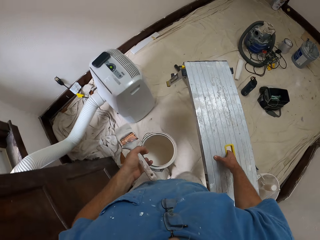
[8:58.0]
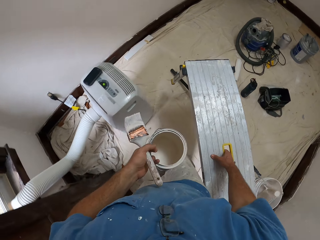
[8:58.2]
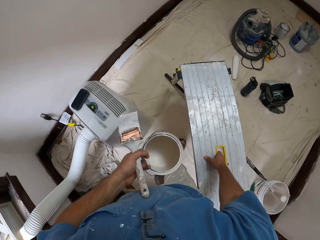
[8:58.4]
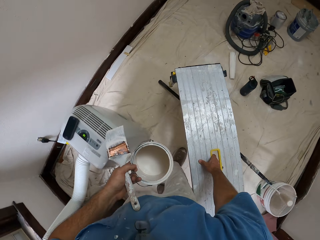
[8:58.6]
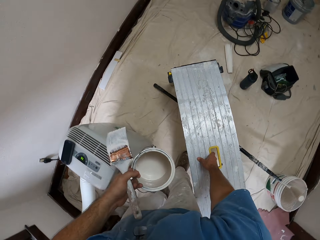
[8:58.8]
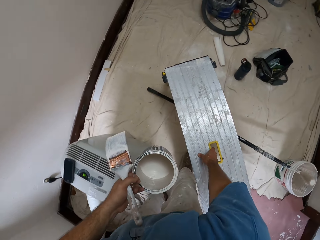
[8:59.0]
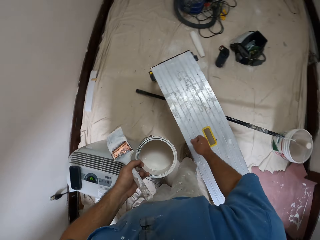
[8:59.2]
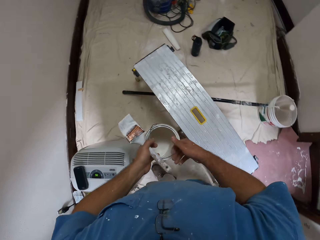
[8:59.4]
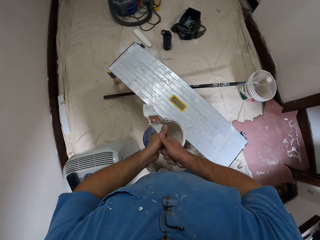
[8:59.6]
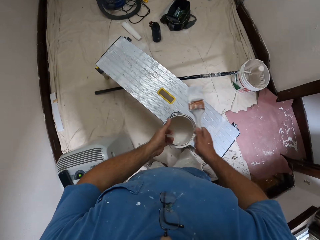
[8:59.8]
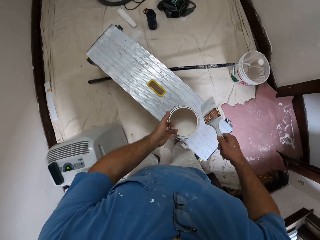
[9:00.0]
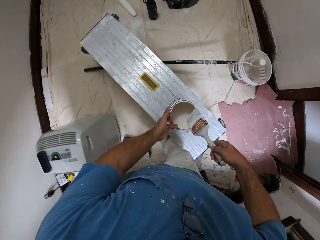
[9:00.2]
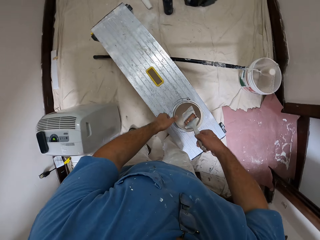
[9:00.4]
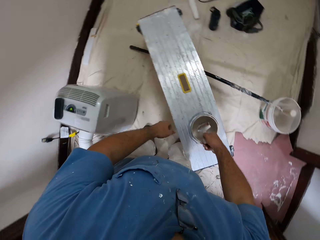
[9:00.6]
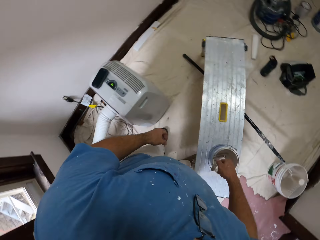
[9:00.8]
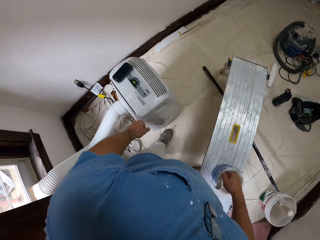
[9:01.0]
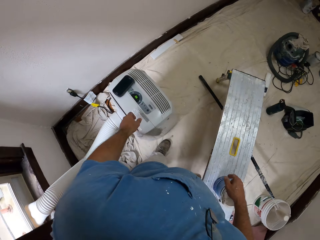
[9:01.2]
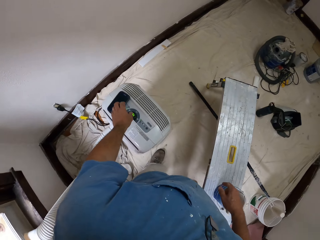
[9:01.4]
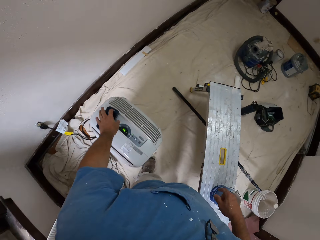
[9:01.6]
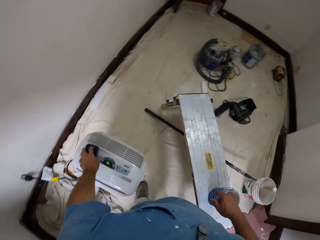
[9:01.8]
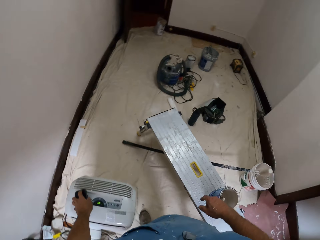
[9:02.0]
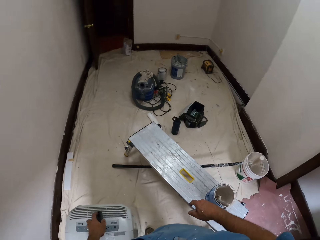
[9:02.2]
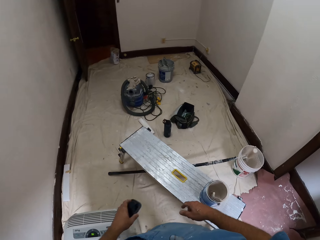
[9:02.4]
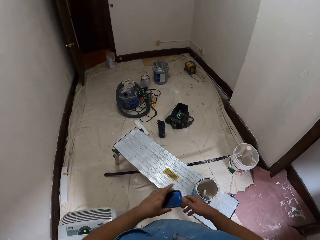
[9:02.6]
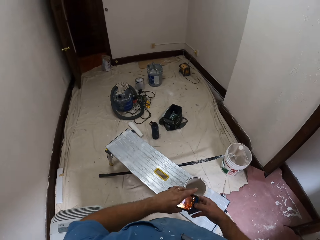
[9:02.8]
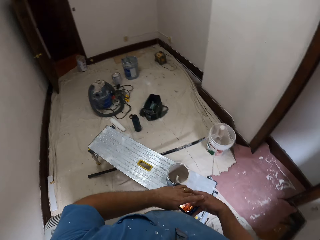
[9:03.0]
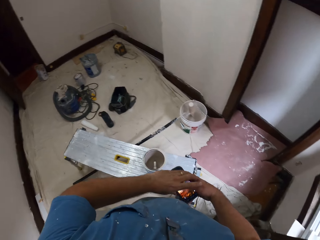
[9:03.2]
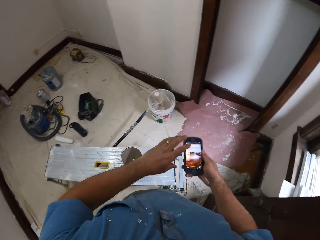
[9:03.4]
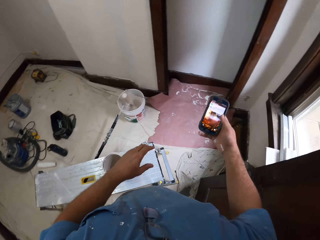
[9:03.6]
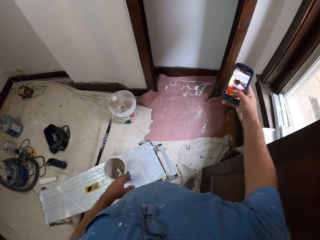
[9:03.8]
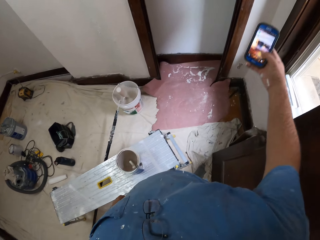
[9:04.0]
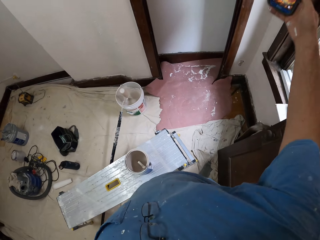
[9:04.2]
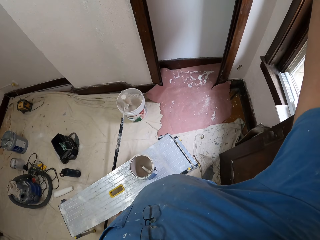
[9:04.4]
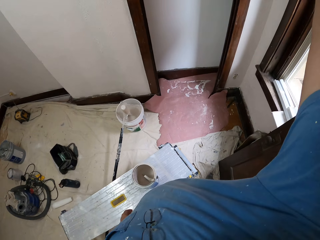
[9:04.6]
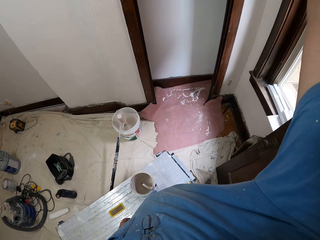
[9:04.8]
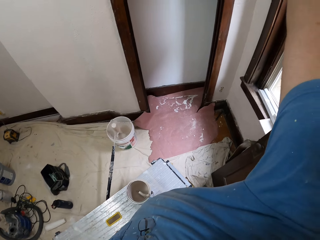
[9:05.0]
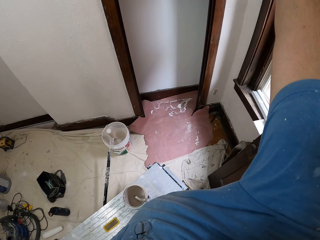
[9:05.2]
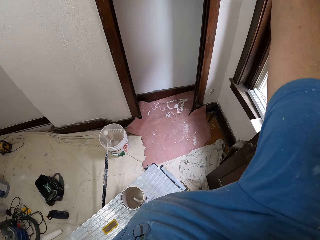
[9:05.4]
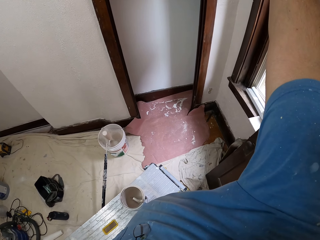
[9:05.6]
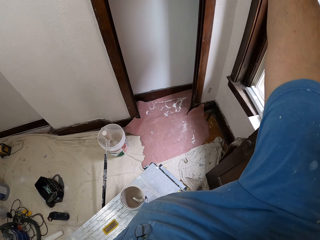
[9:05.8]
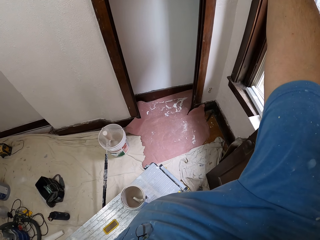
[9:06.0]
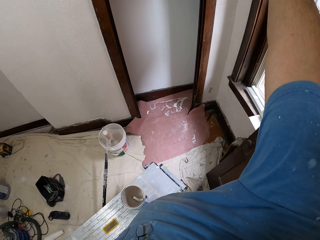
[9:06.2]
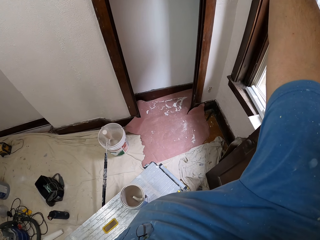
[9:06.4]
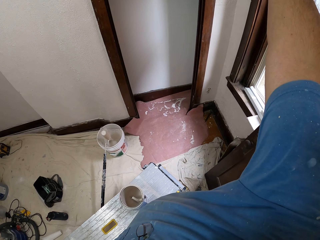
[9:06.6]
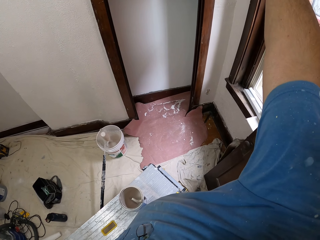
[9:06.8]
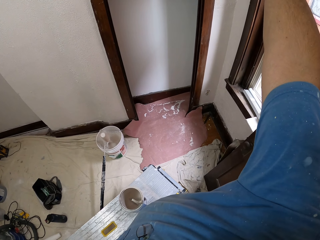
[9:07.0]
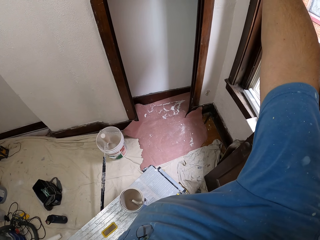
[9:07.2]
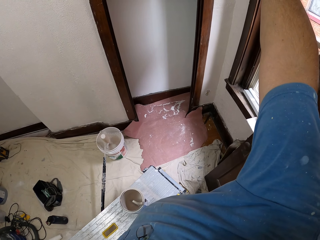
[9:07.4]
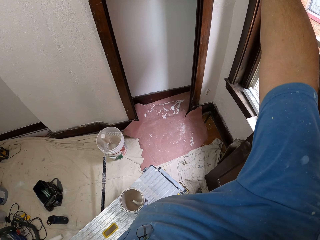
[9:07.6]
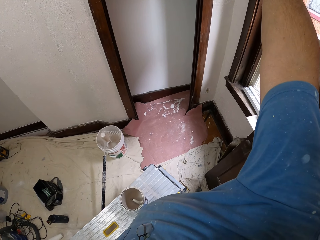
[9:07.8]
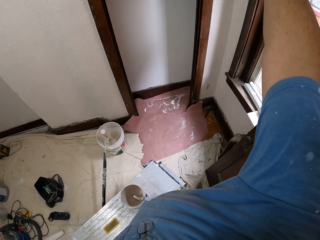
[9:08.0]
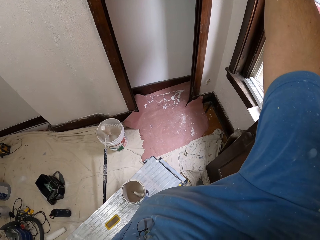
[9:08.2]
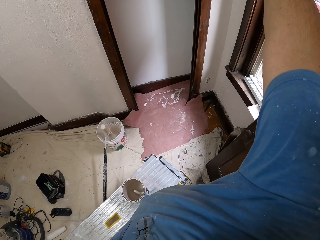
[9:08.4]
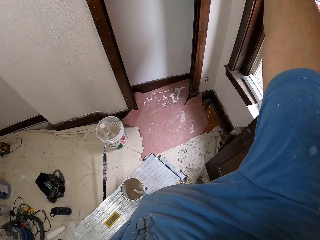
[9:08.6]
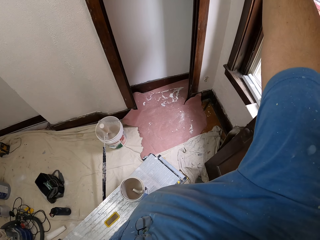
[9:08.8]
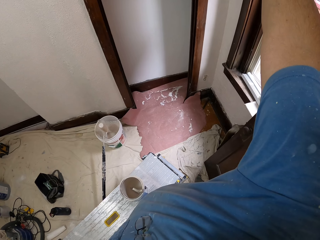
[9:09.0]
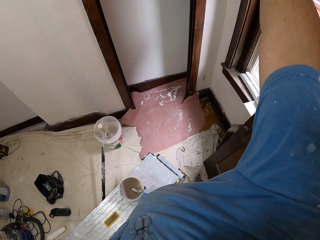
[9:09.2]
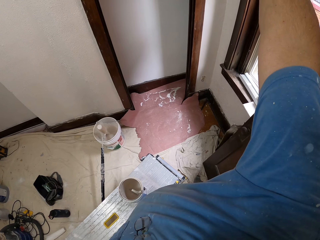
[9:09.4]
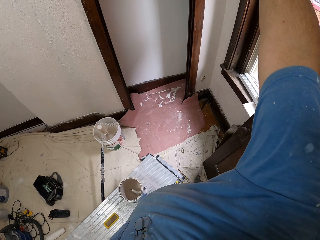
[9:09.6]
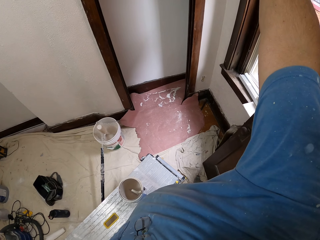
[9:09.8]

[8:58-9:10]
The camera wearer moves forward a little. He drops the folding step stool. He collects the paint brush from his left hand. He drops the aluminum paint bucket on the folding step stool. He puts the paint brush inside the aluminum paint bucket. He picks up a mobile phone on a portable air conditioner with his left hand. He passes the mobile phone to his right hand. He raises the mobile phone above his head. He takes pictures with the mobile phone.

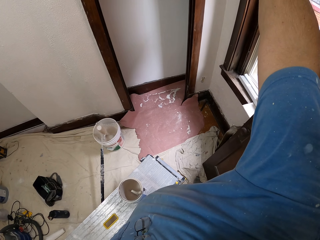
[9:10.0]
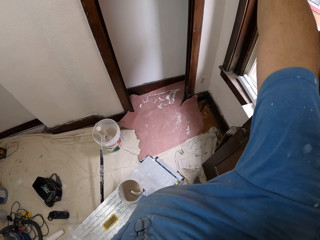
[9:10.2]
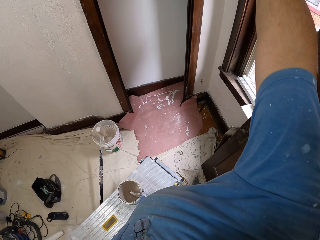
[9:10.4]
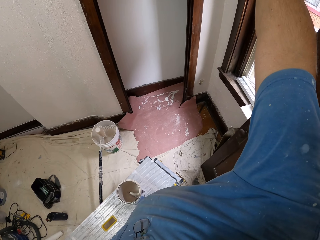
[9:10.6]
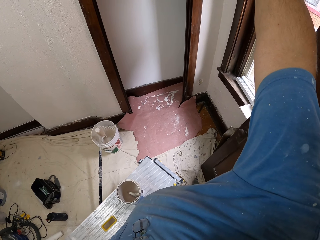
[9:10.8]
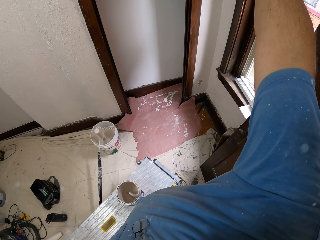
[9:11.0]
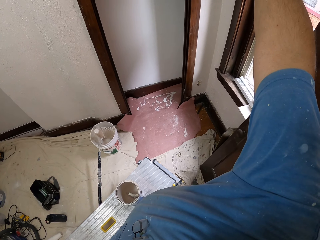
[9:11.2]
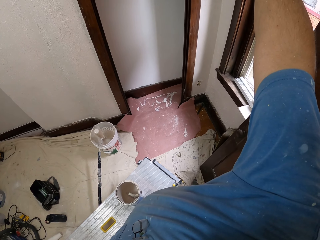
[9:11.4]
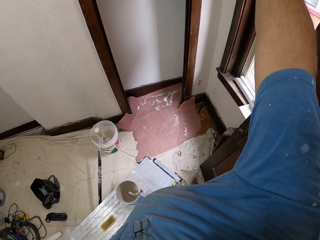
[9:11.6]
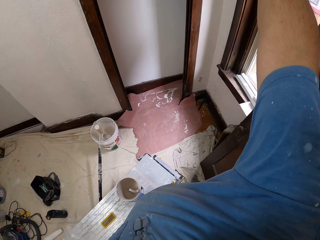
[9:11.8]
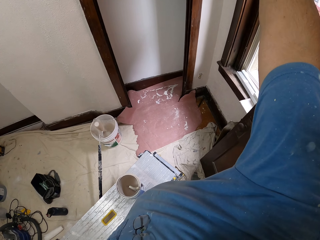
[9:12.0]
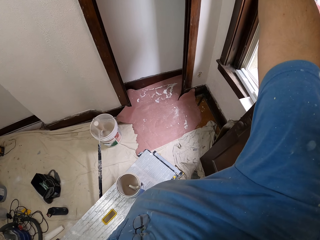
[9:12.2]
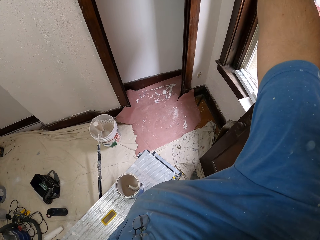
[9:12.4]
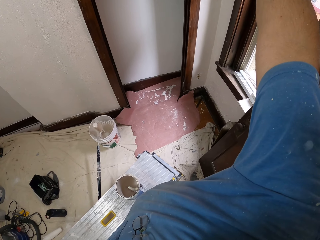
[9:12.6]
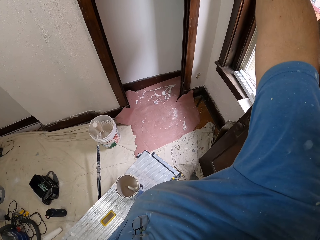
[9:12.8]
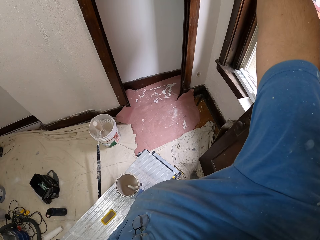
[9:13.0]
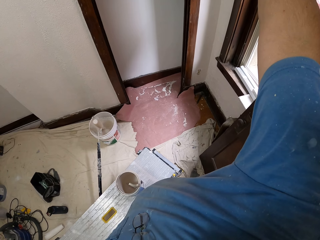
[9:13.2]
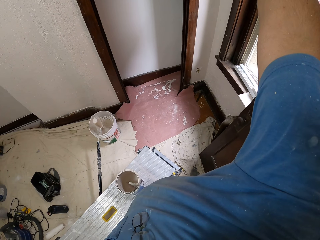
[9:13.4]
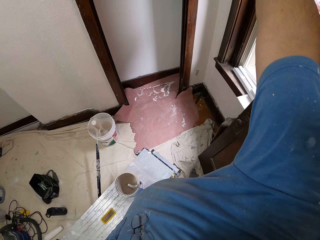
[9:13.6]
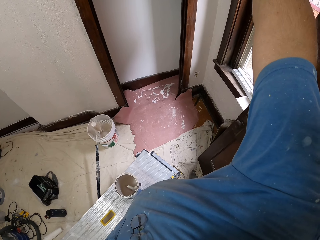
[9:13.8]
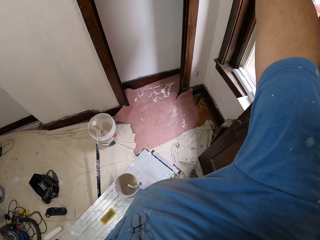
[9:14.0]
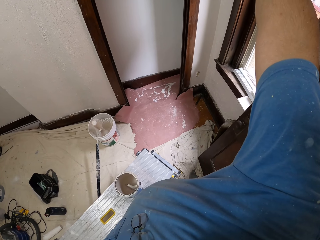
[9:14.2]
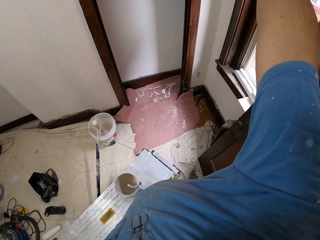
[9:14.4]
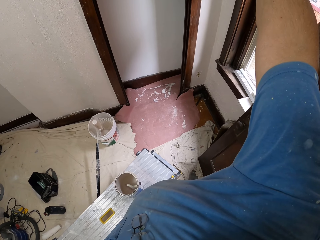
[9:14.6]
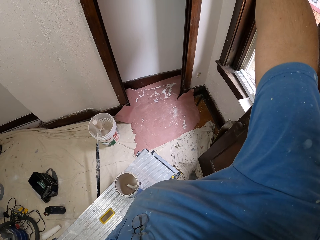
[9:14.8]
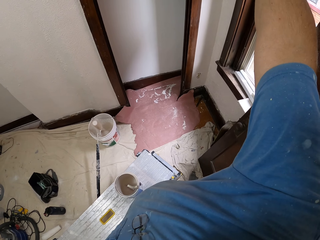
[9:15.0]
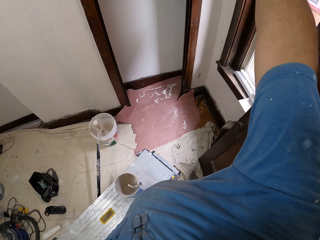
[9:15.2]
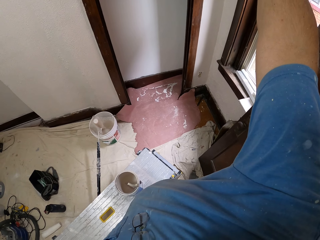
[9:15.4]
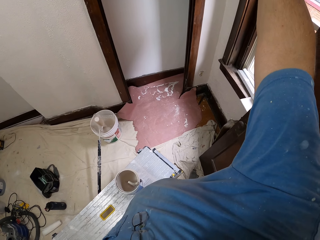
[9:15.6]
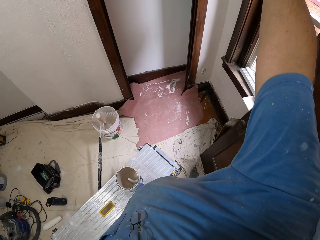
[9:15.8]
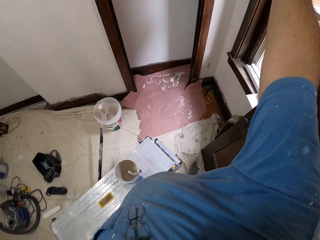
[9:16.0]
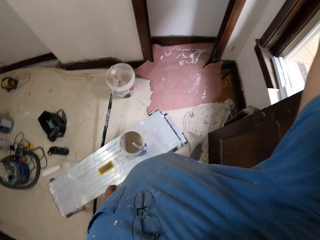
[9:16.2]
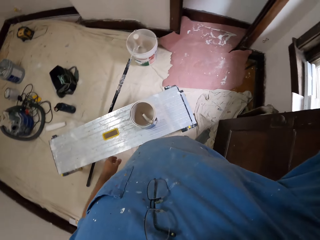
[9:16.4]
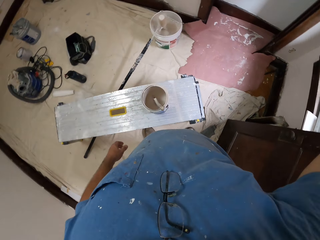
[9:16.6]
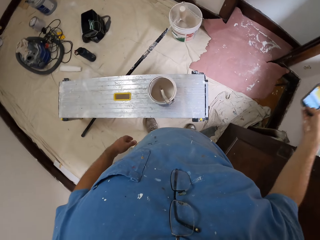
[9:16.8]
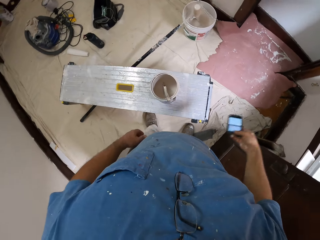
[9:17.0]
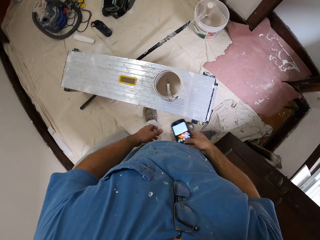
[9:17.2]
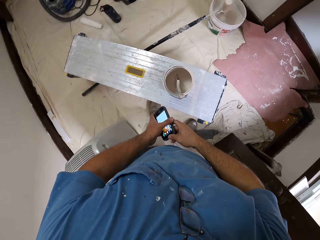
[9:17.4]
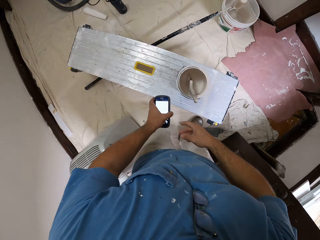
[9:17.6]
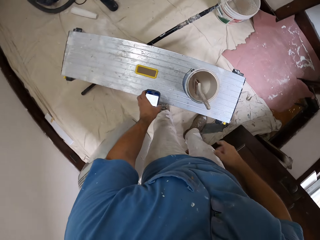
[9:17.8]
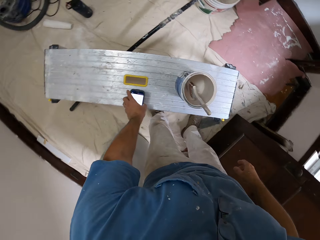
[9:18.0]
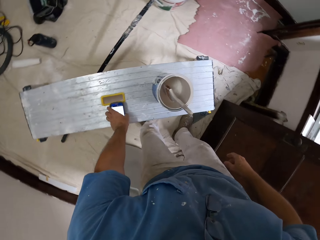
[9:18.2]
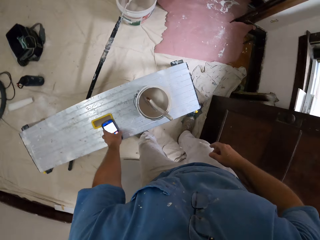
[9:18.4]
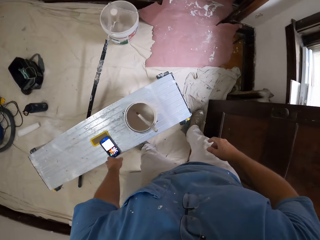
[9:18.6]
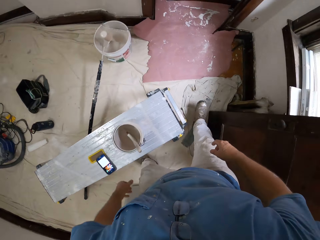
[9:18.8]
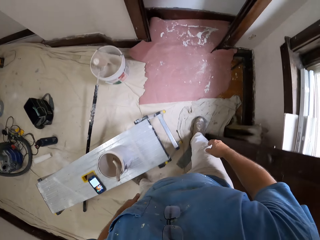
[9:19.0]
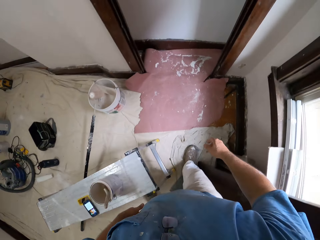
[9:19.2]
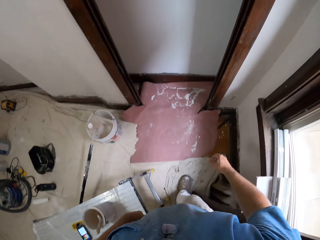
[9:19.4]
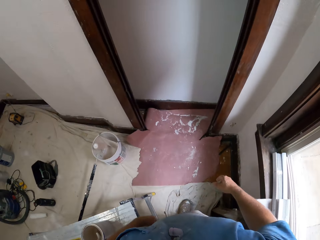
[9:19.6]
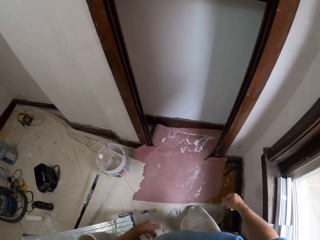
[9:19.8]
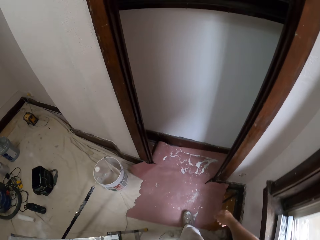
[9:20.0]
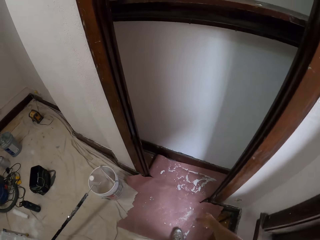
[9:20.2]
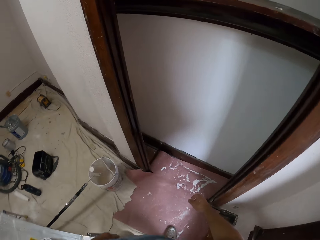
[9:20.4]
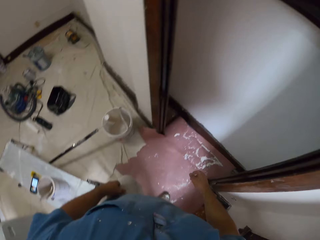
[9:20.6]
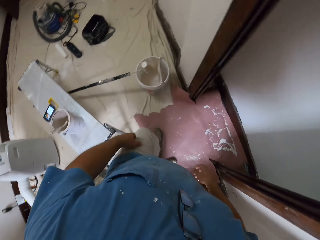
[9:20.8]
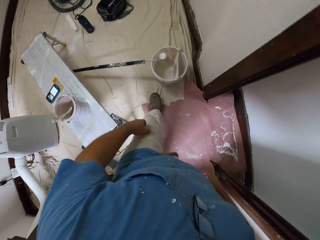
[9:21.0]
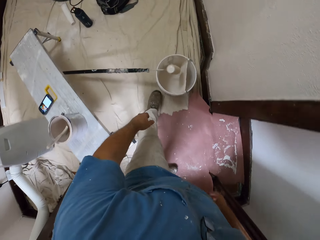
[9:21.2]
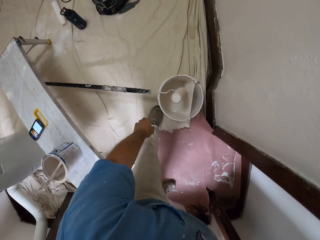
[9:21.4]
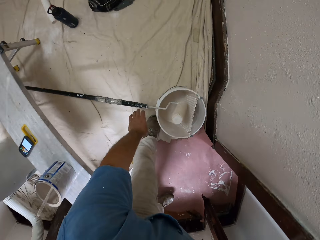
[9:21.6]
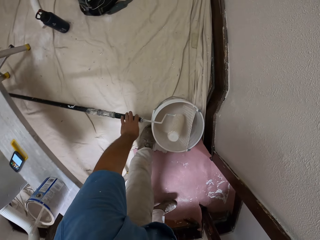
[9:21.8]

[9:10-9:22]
The camera wearer lowers his right hand. He stares down. He transfers the phone to his left hand. He drops the phone on the table. He walks over to the side of the wall. He walks around the apartment.
